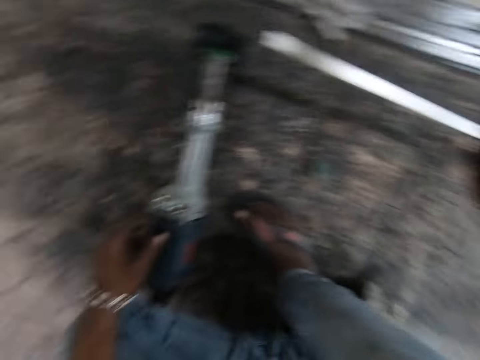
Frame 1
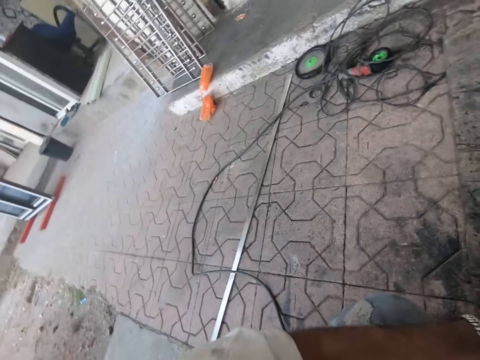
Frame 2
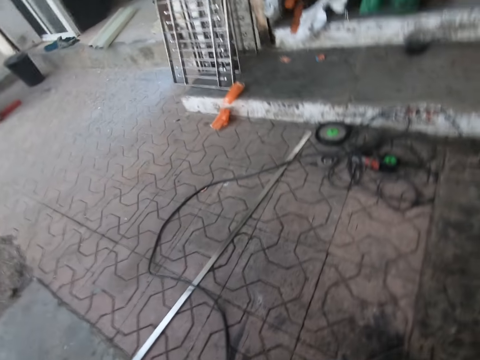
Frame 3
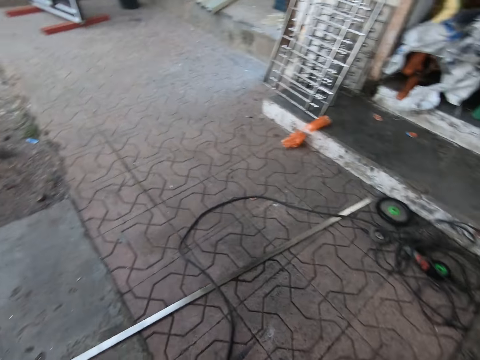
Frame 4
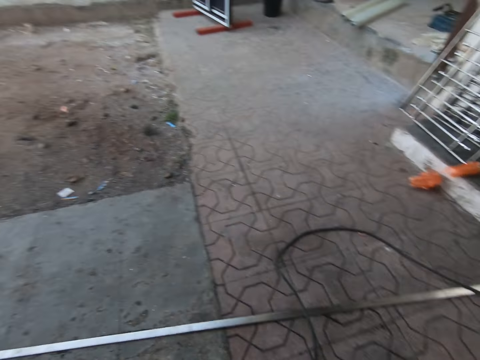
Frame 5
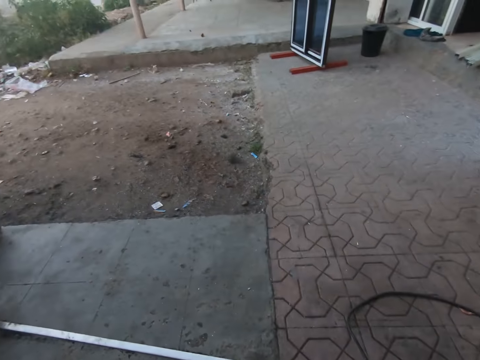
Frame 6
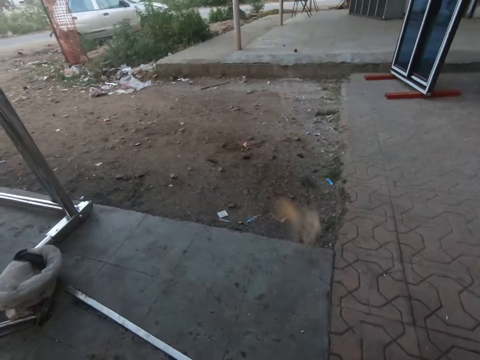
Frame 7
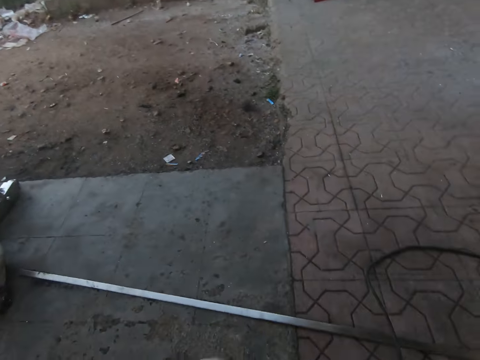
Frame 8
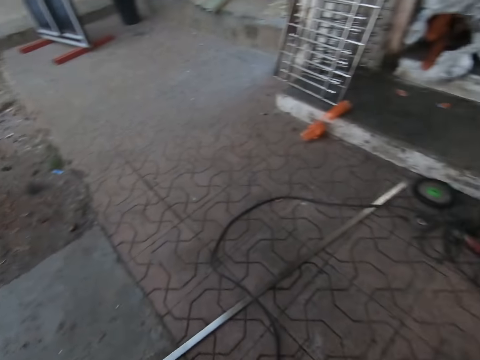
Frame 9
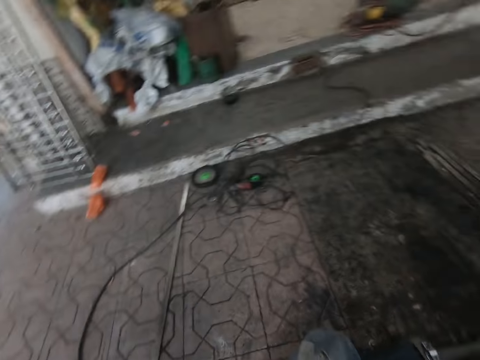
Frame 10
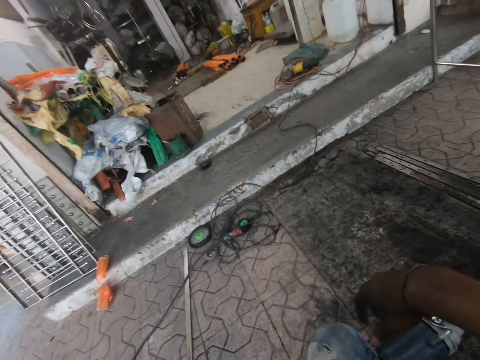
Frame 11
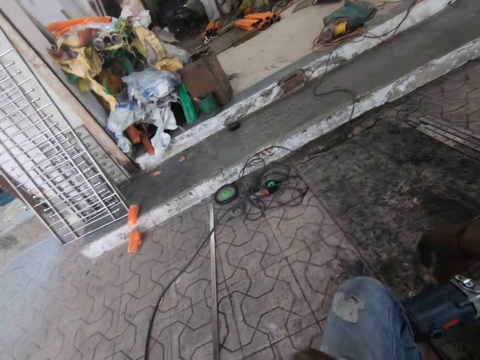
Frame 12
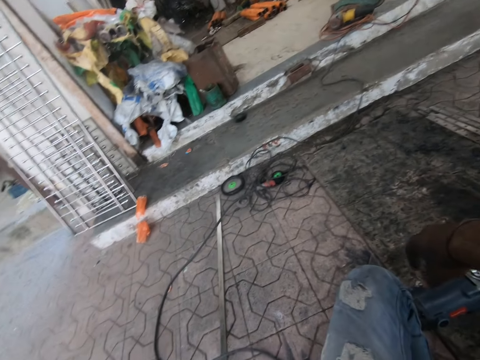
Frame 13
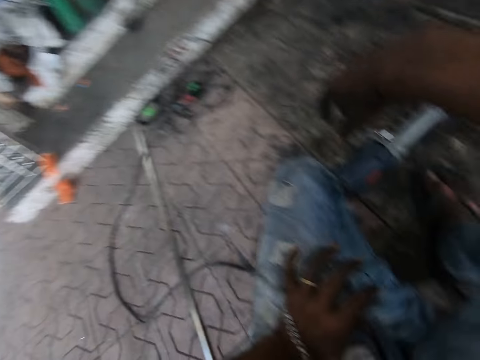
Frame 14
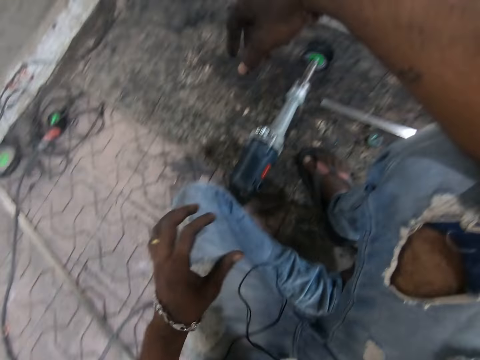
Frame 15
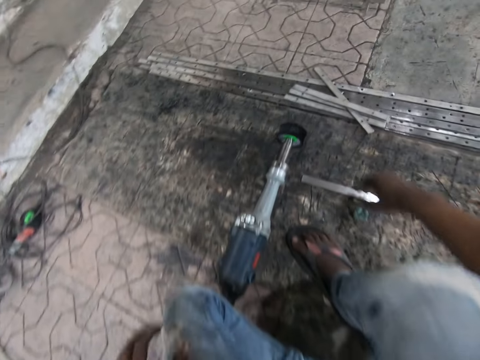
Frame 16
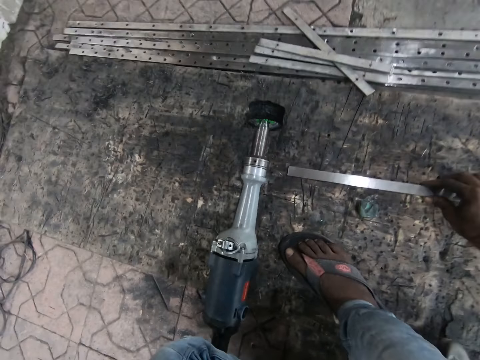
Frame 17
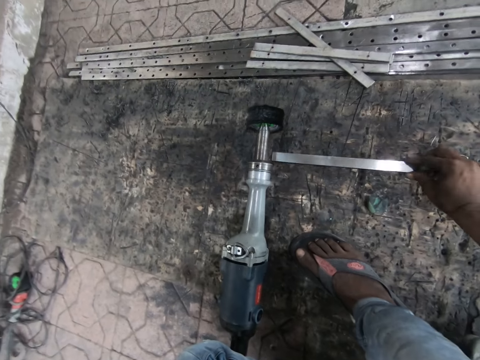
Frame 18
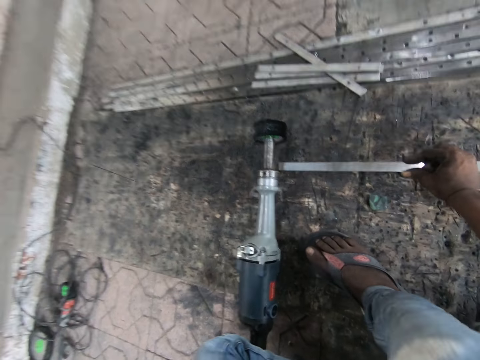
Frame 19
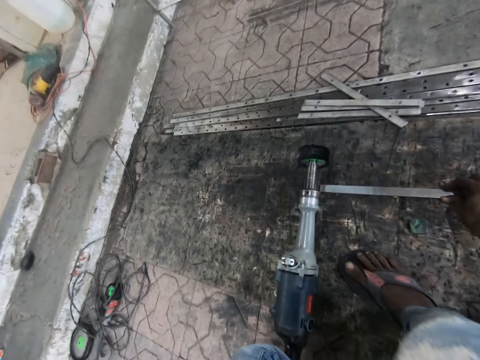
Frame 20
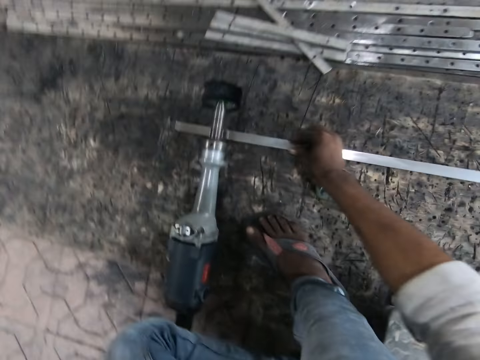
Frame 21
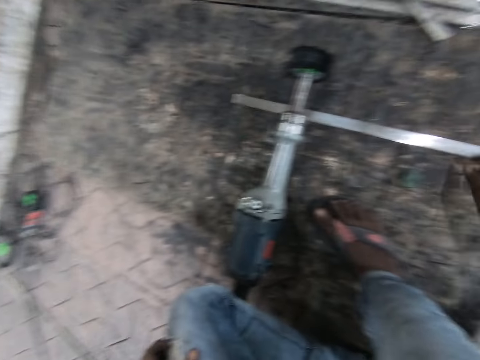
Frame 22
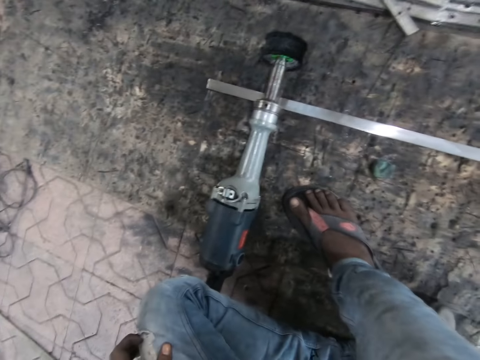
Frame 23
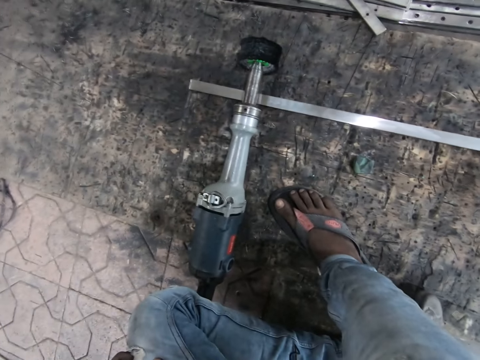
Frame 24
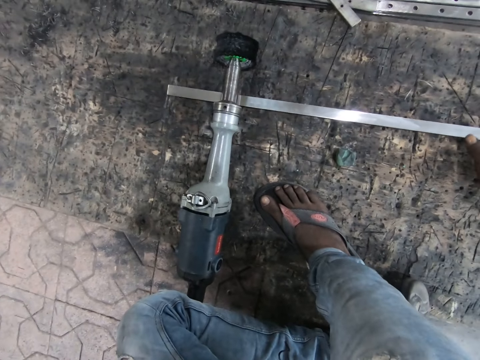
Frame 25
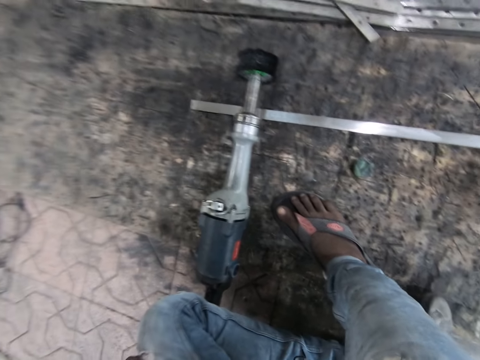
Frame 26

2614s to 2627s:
The camera wearer looks around. They spit on the ground. They adjust the piece of metal.

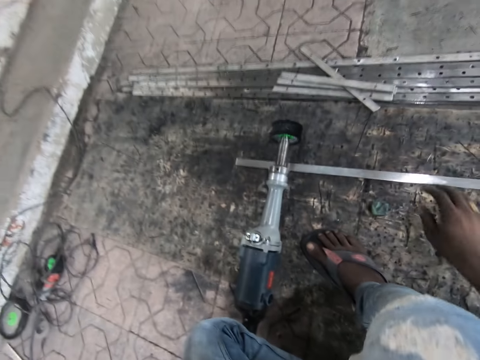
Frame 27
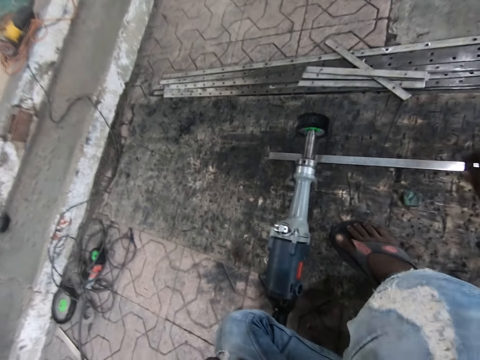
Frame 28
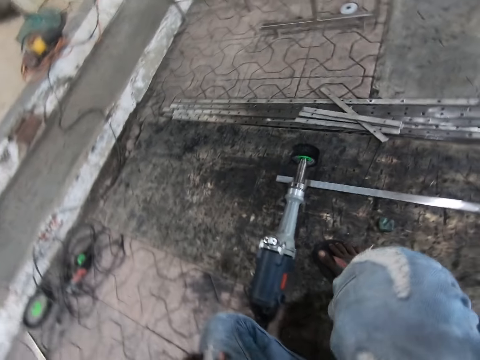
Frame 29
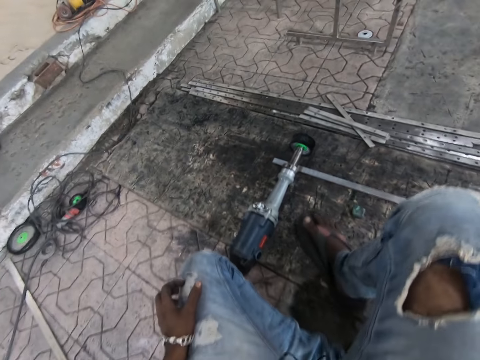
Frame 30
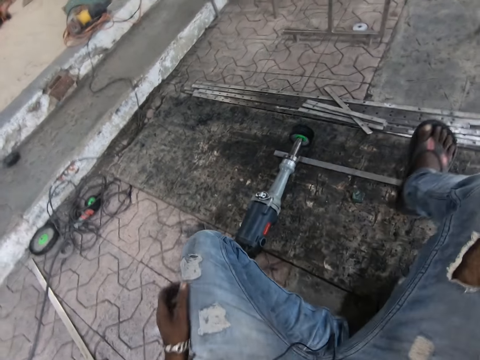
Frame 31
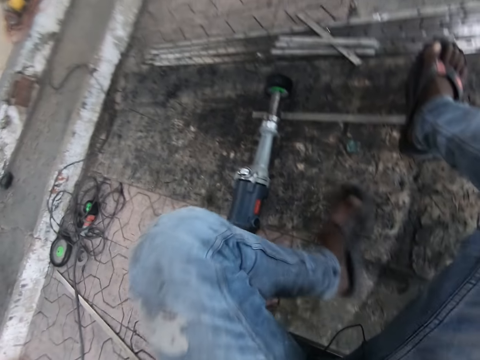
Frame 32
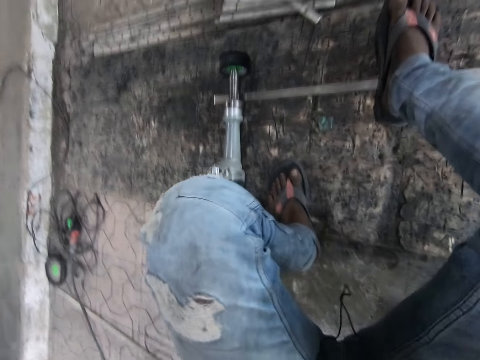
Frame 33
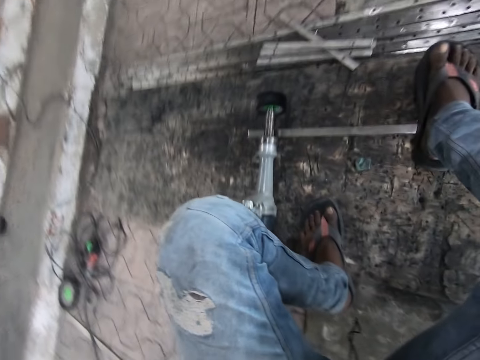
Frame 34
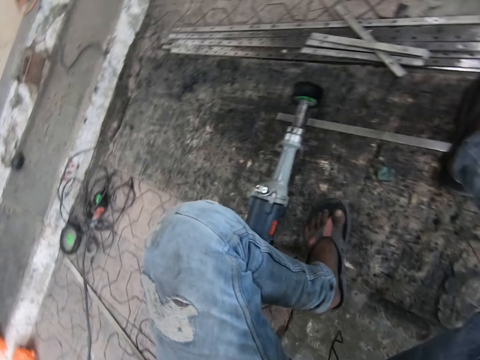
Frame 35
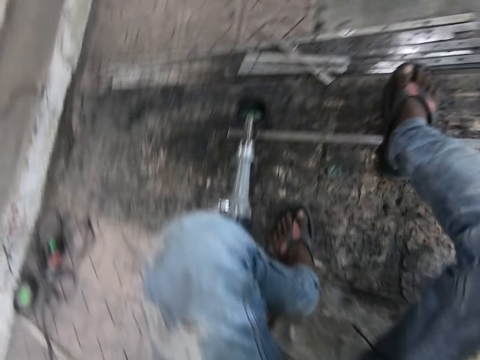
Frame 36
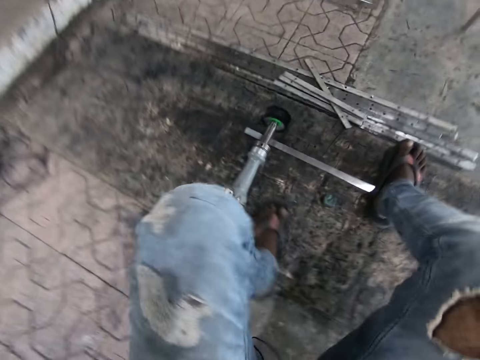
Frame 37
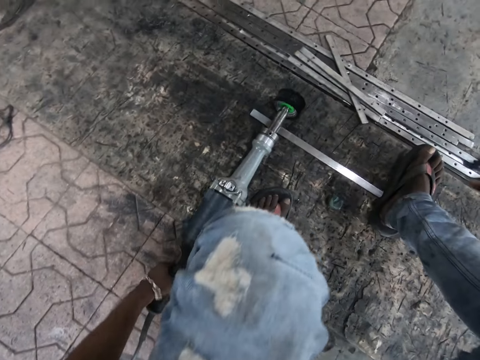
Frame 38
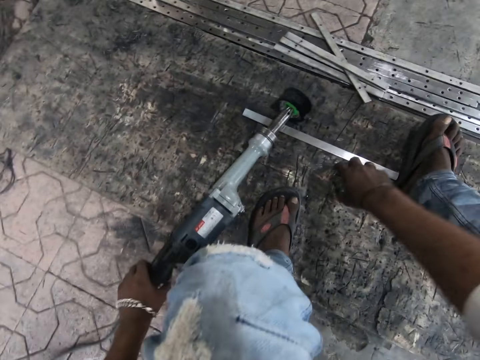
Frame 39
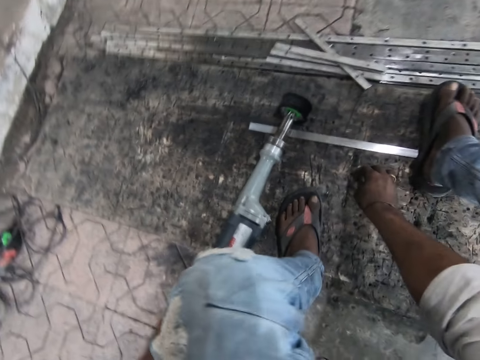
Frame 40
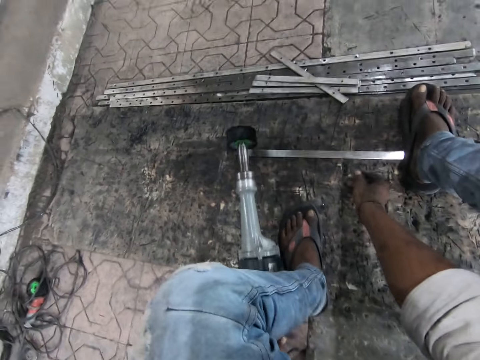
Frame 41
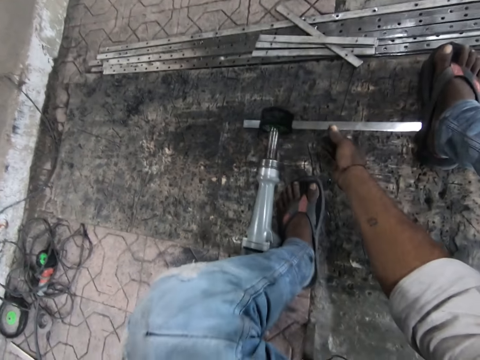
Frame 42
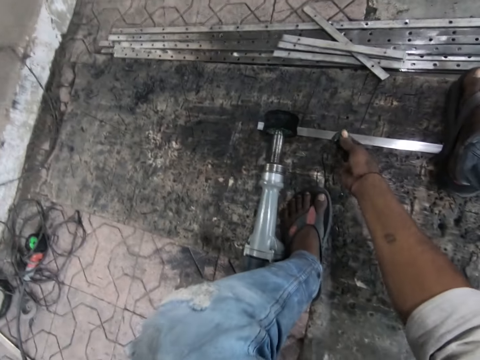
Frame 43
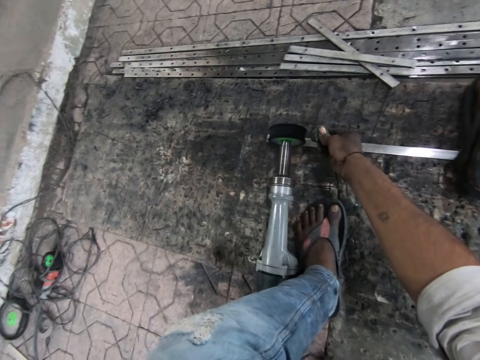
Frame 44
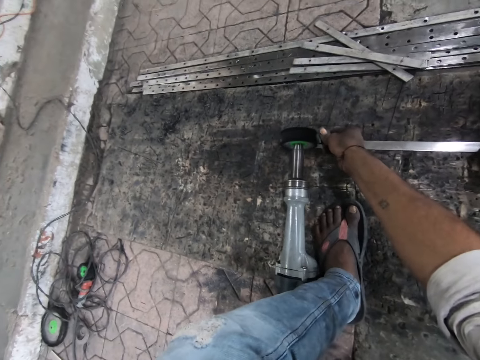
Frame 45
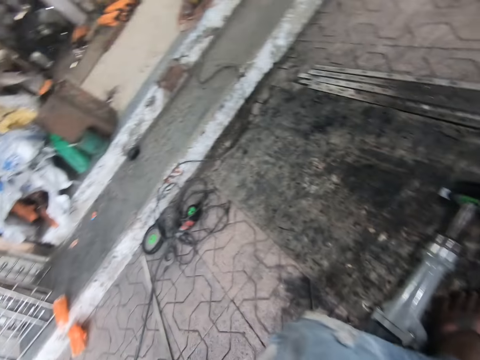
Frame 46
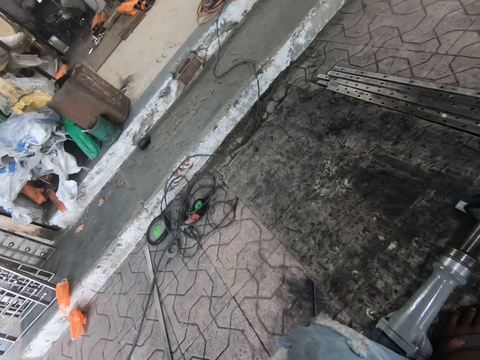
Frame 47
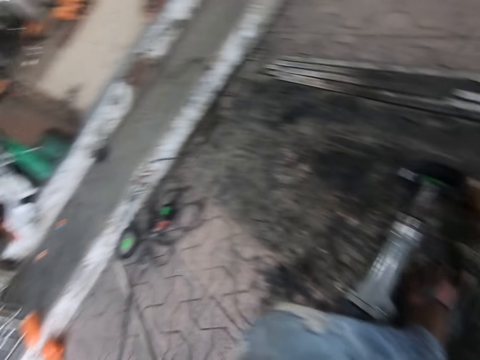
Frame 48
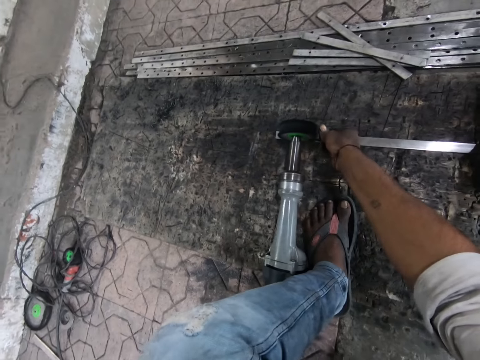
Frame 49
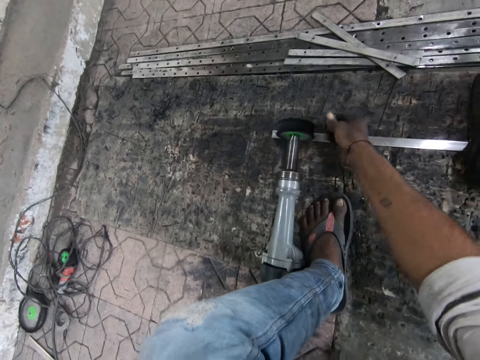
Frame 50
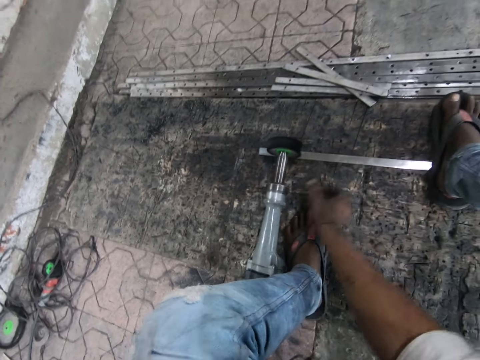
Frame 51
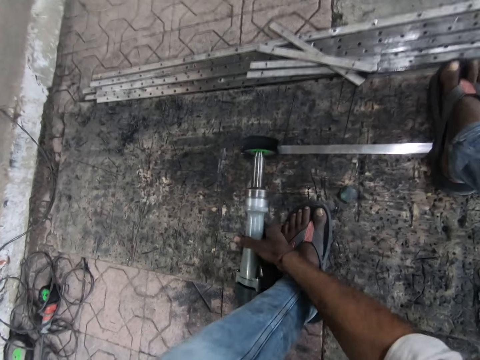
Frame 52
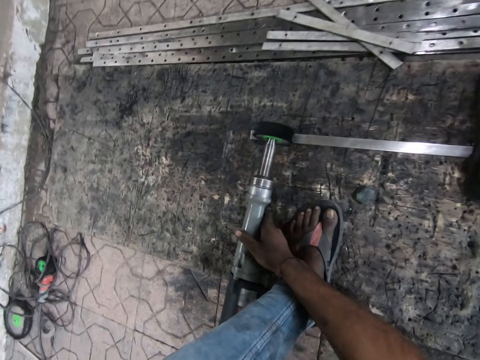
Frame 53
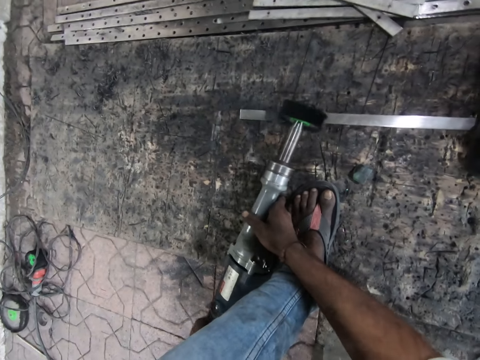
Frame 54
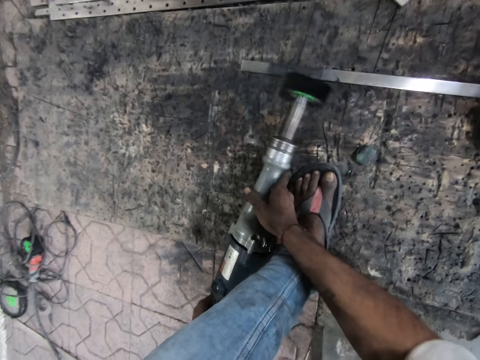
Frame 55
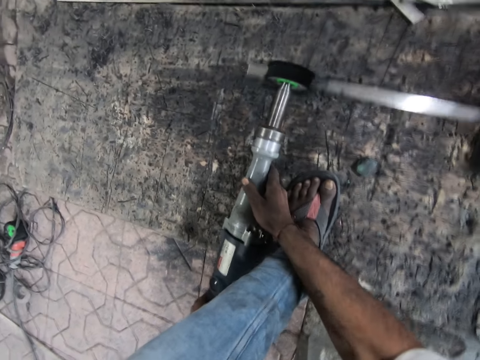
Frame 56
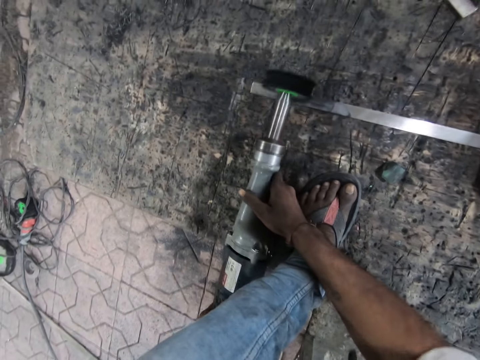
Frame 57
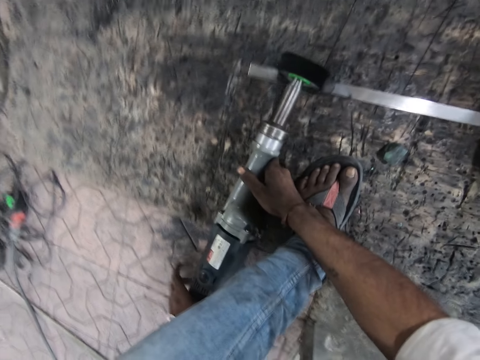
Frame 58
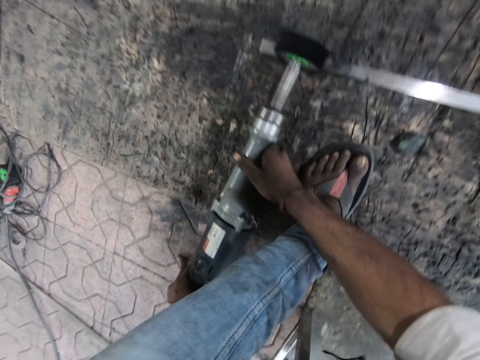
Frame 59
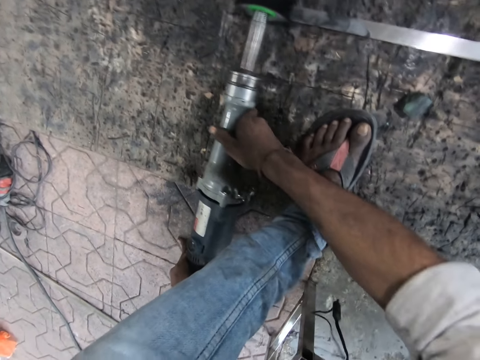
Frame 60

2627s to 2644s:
The camera wearer steps on the piece of metal. He holds the rotary tool. He takes the straight grinder with his left hand. He takes the rock with his right hand. He turns on the rotary tool. He places the rock beside the straight grinder disc. He places something on the ground. He holds the rotary tool with both hands. He polishes the metals on the ground with the straight grinder.
